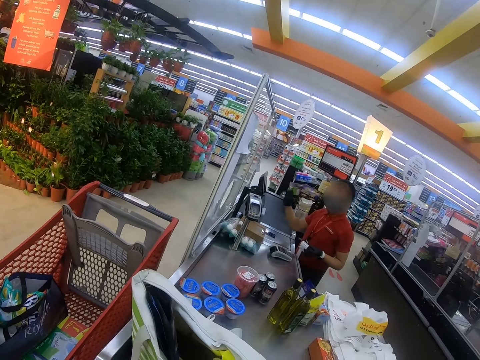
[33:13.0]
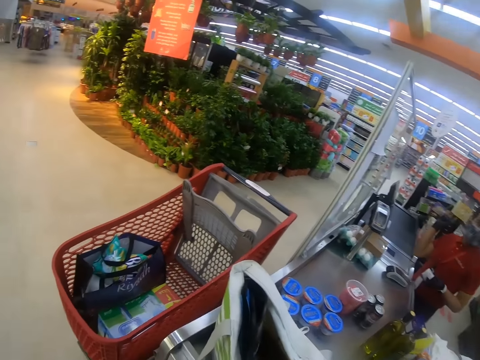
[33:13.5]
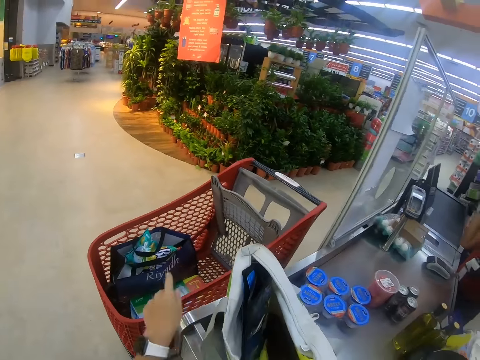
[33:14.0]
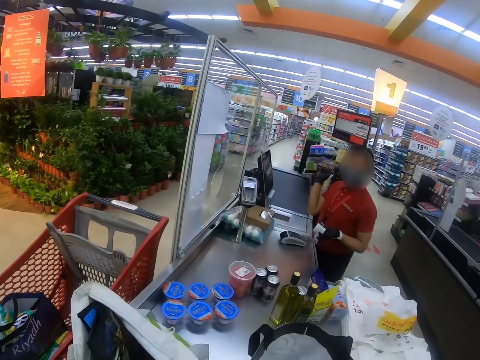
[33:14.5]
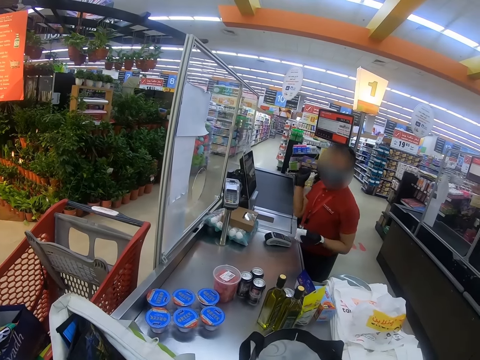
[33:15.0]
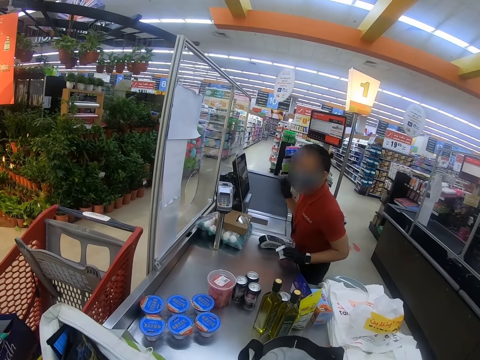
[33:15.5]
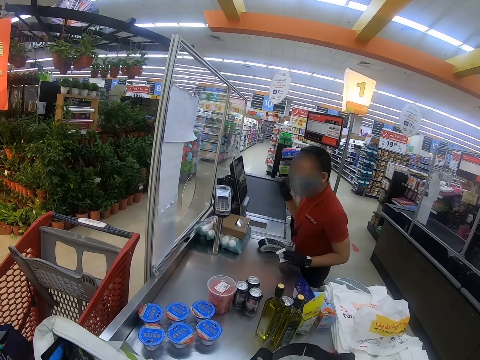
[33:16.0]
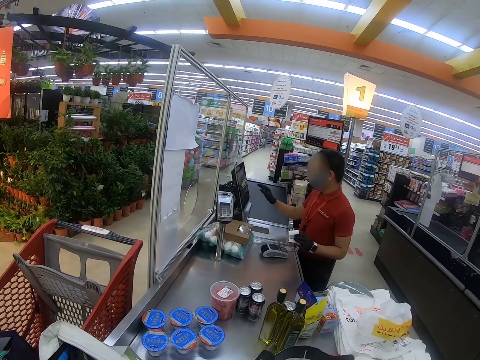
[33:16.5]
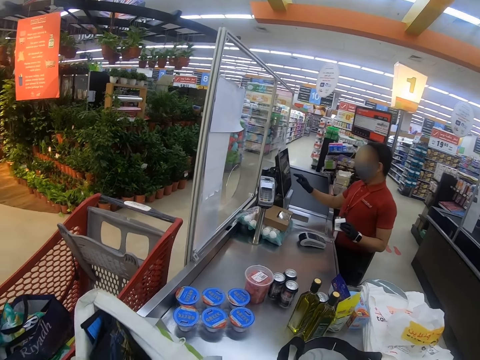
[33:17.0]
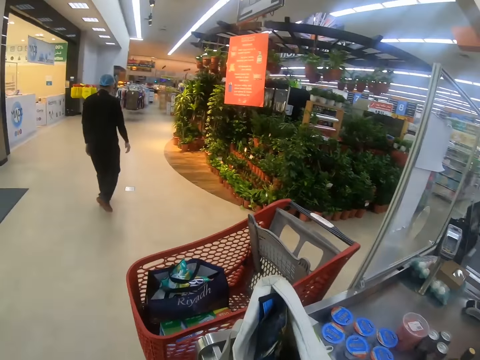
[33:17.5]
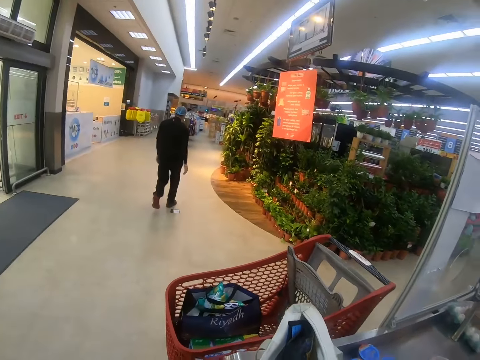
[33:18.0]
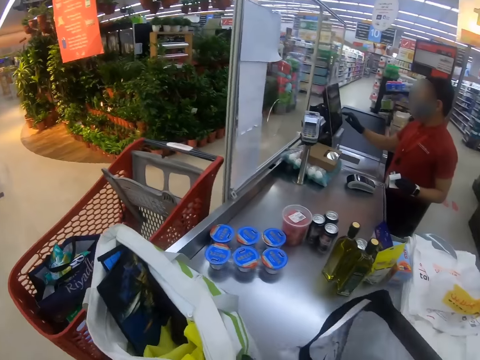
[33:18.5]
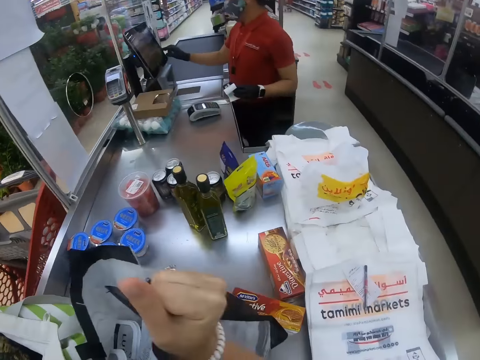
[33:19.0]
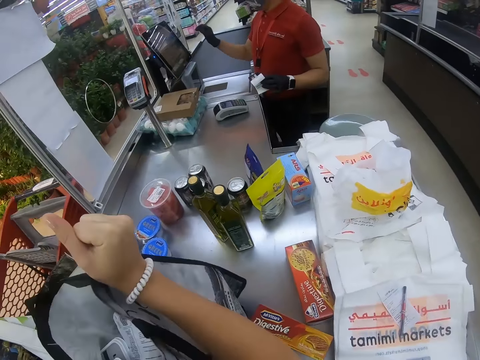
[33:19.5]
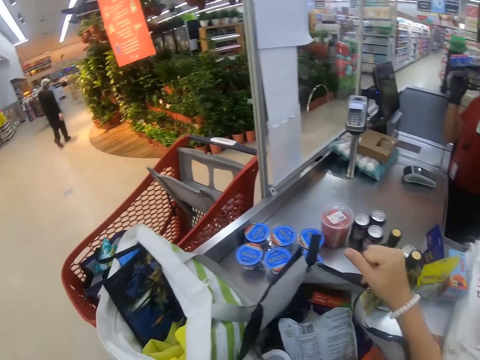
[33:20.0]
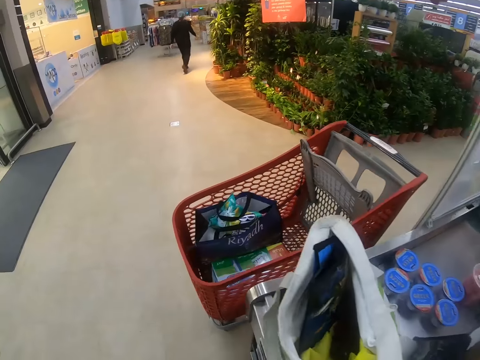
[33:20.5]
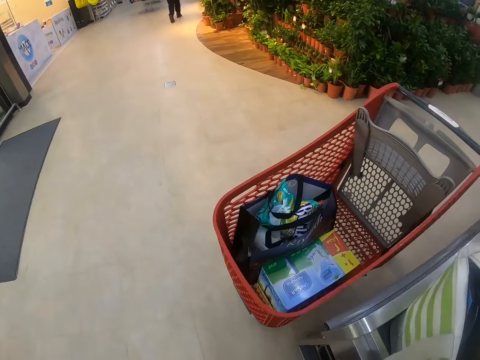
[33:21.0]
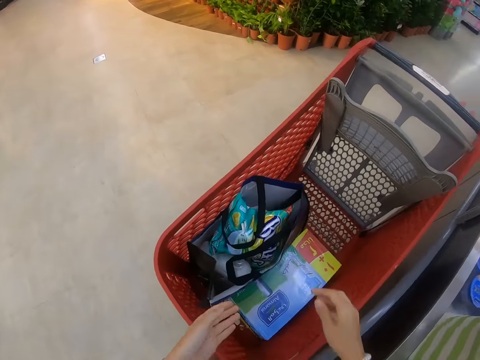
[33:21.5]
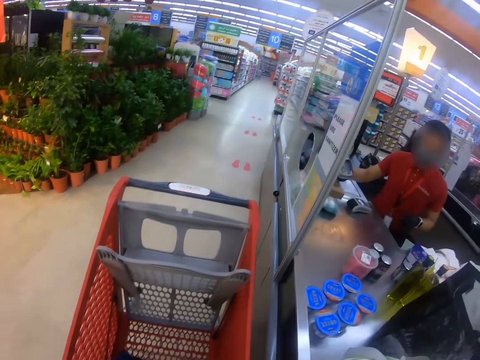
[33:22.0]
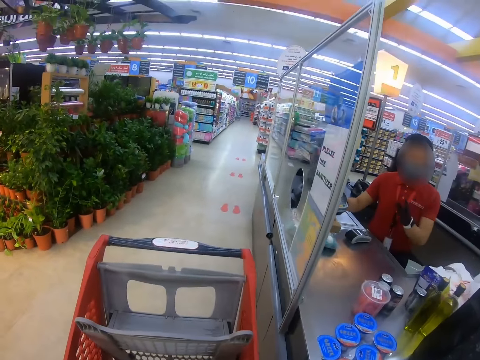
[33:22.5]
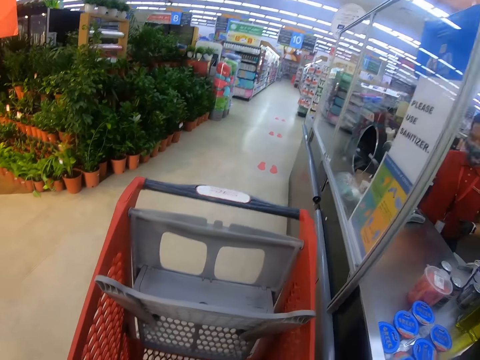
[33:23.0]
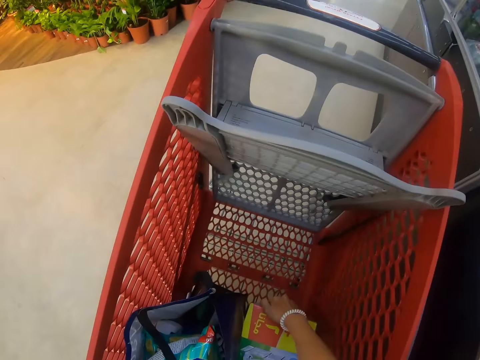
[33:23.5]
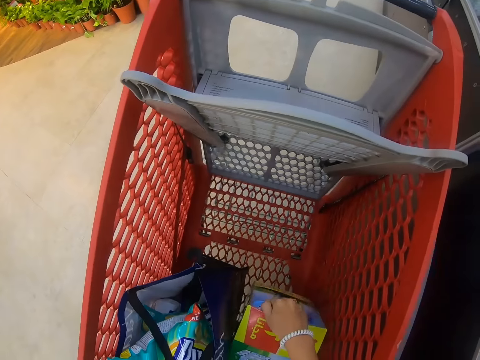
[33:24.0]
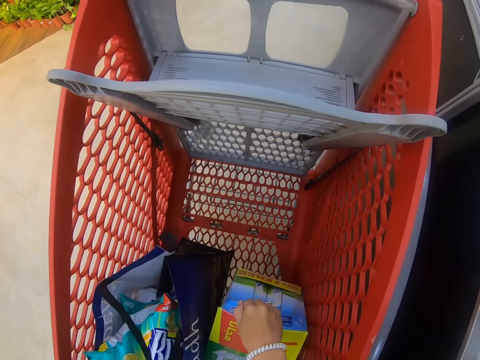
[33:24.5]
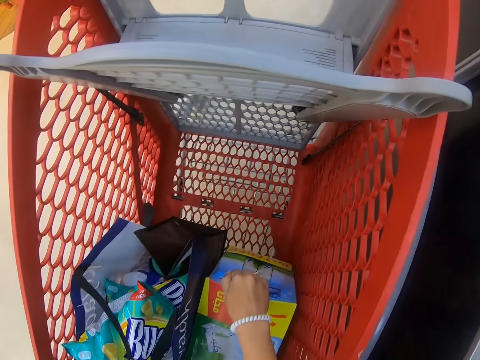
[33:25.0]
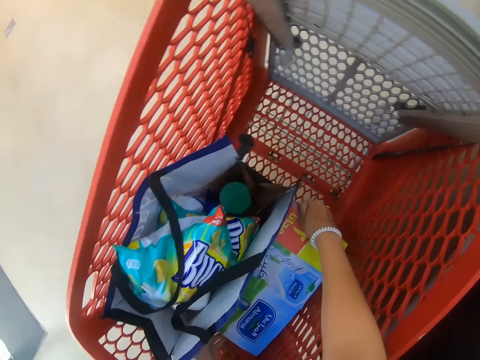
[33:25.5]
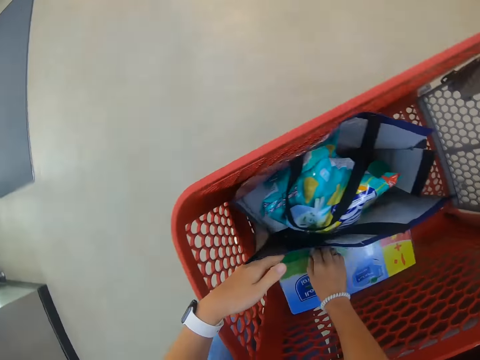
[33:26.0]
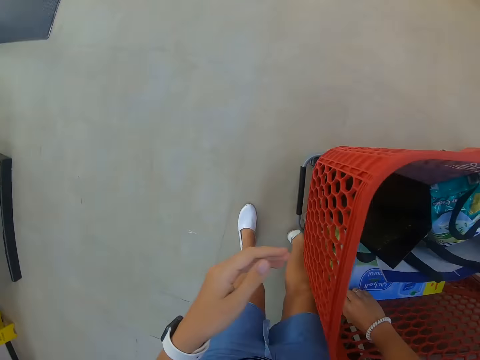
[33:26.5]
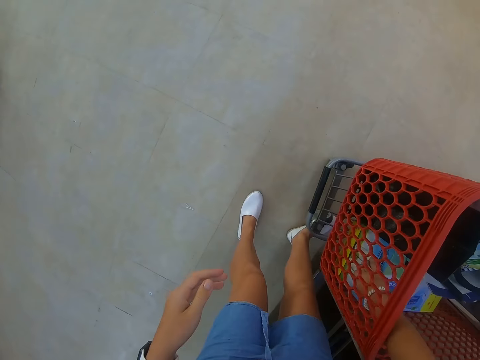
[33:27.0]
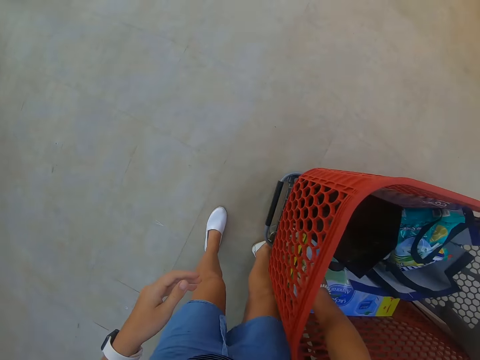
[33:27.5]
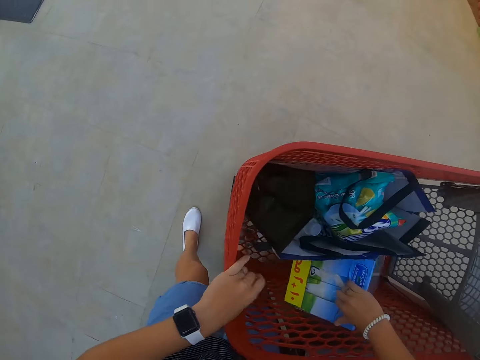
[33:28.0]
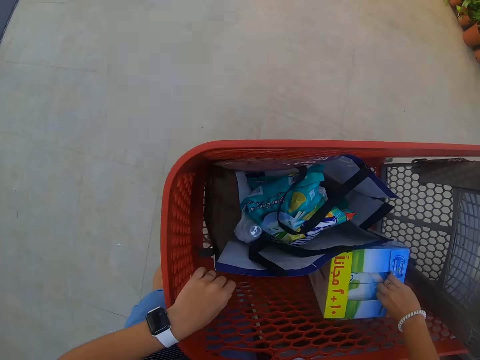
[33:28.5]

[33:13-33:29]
The camera wearer holds the trolley. A man looks at something. The man operates the computer. The camera wearer looks around the supermarket. Another man walks around. The camera wearer looks around. They lift the shopping bag and move the bag. They look around. They place the shopping bag on the counter. They step forward. They look around. The first man converses with the camera wearer. The camera wearer moves the box in the trolley. They look around. They move the box.

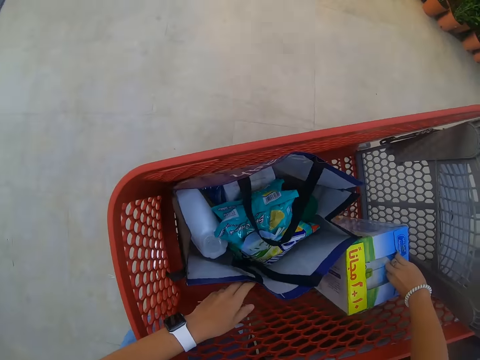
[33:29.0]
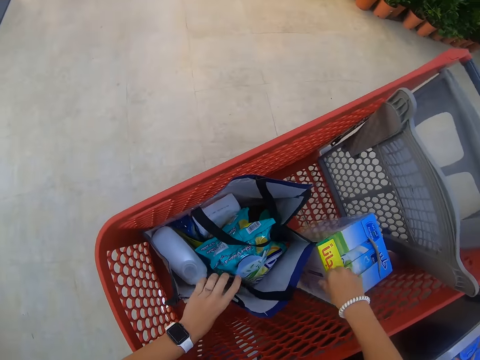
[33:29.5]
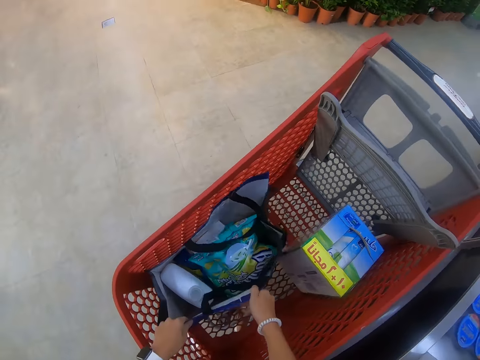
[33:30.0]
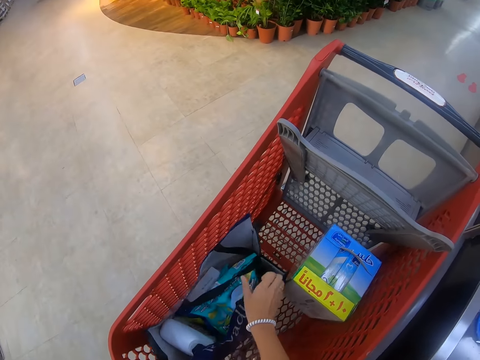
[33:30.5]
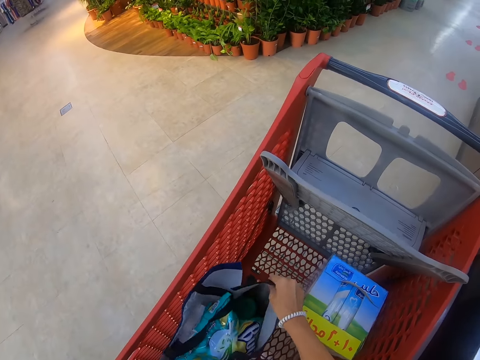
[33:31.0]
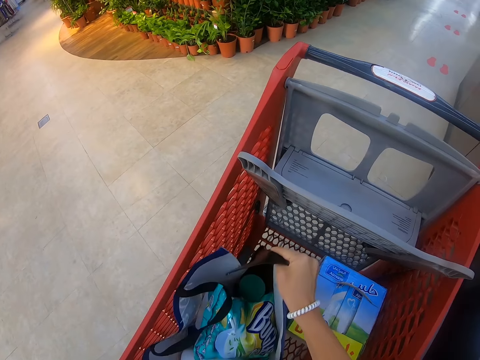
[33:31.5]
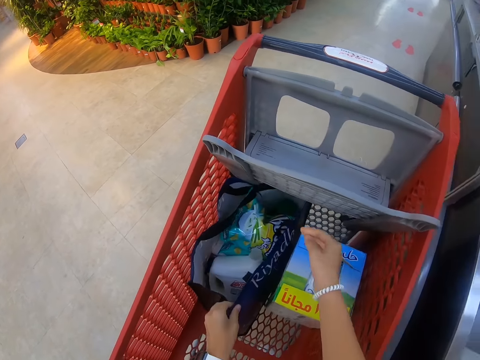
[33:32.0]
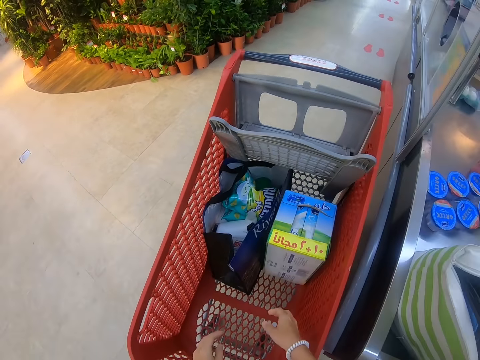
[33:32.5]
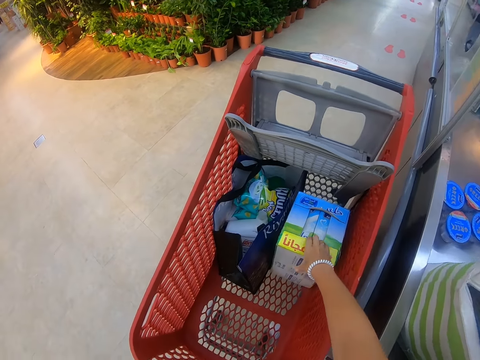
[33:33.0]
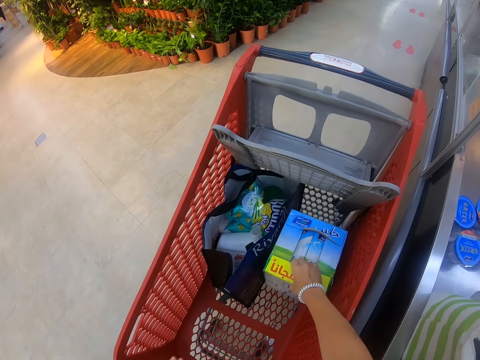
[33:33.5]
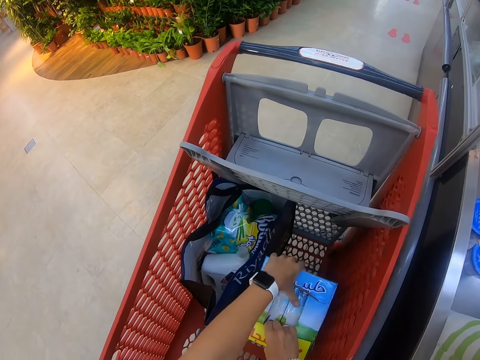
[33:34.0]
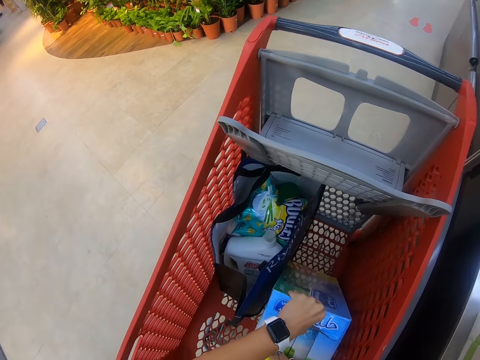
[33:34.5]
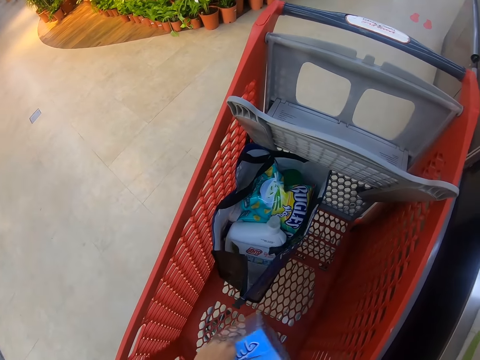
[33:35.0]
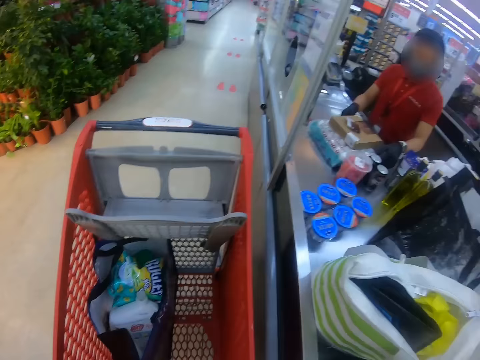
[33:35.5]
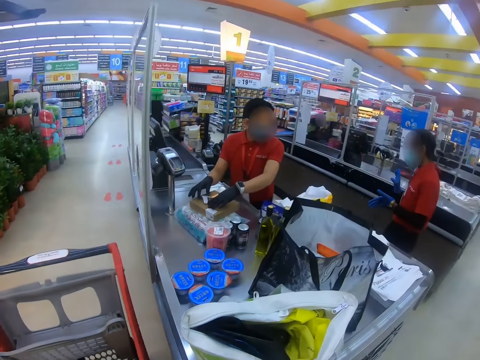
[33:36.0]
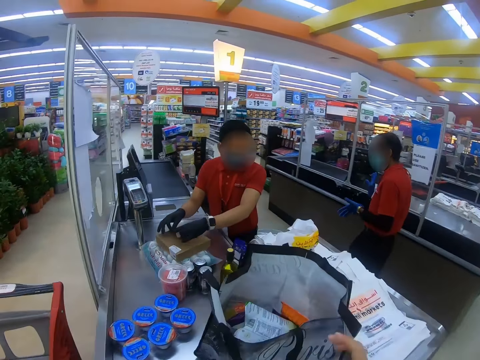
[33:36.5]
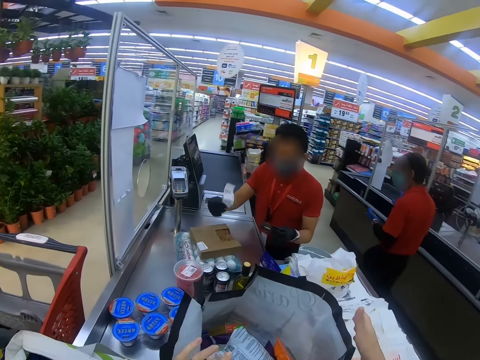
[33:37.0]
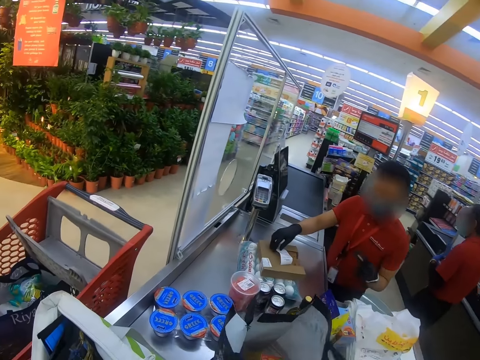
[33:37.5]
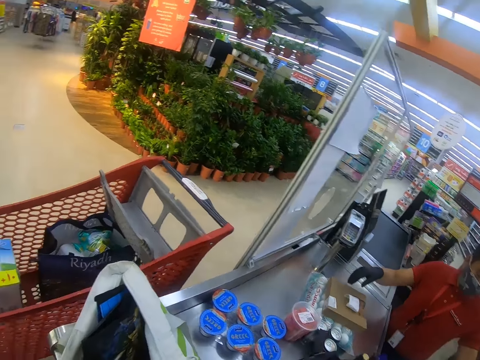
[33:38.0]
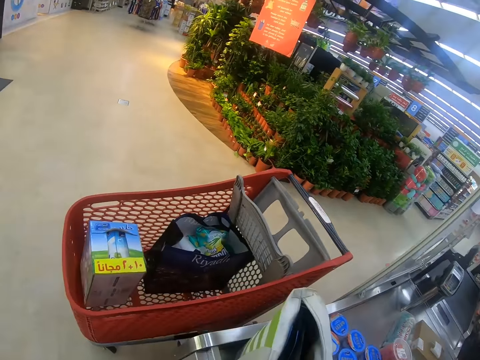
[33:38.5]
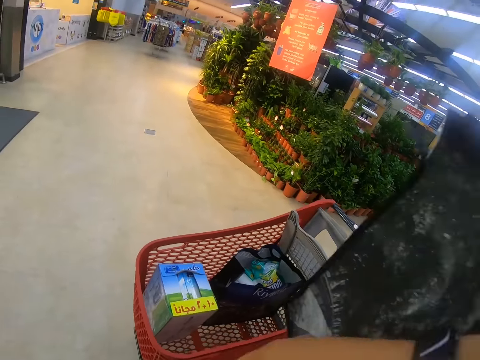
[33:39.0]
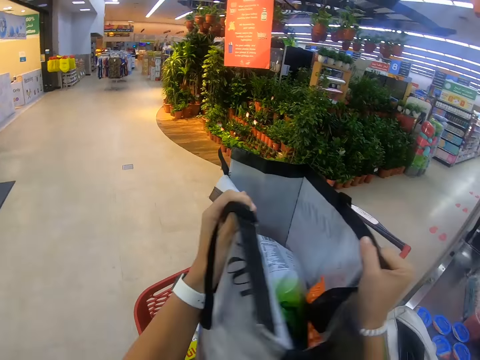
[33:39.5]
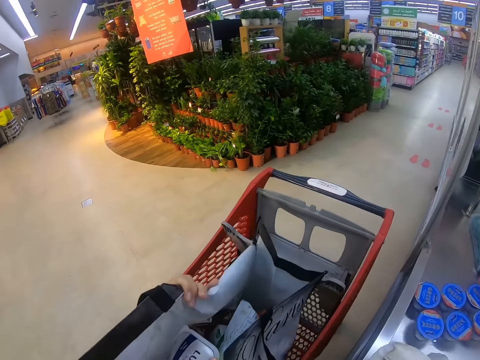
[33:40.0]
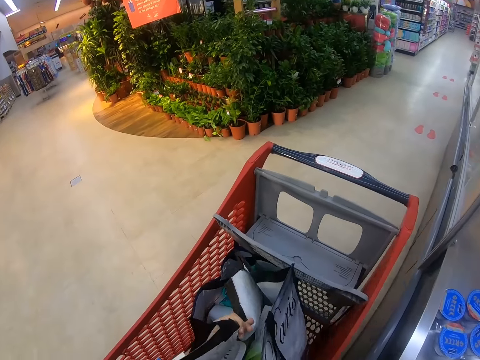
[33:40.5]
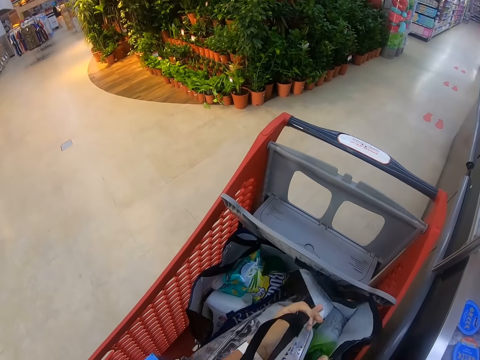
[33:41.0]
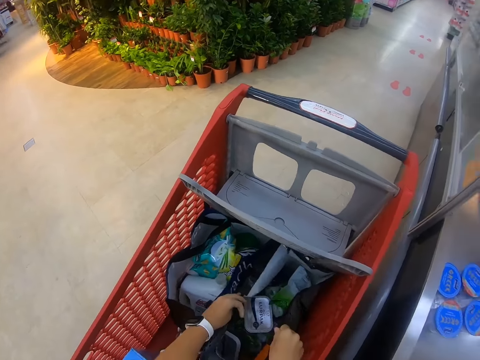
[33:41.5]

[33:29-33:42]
The camera wearer moves the box. They move the shopping bag in the trolley. They move the box in the trolley. They look around. A man steps forward. The camera wearer picks up the shopping bag from the counter. They place the shopping bag in the trolley.
